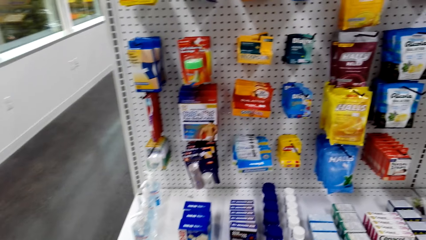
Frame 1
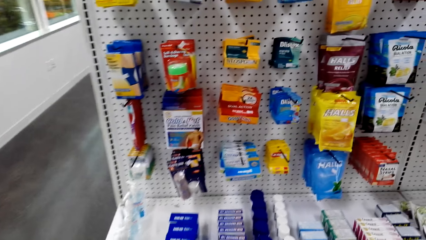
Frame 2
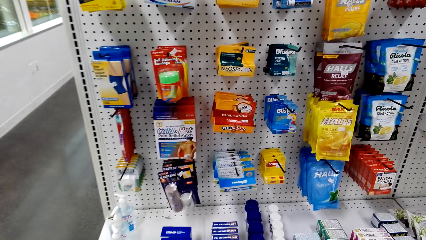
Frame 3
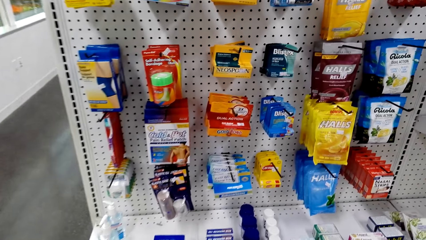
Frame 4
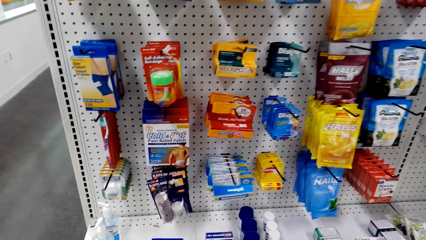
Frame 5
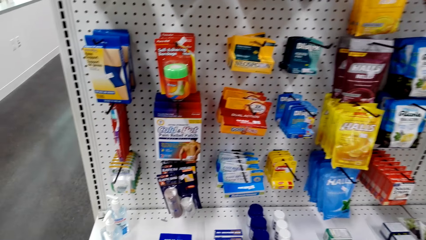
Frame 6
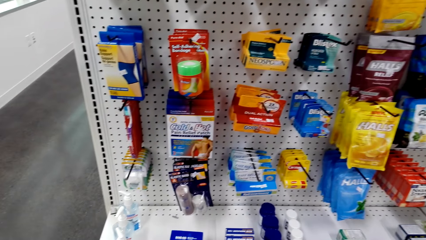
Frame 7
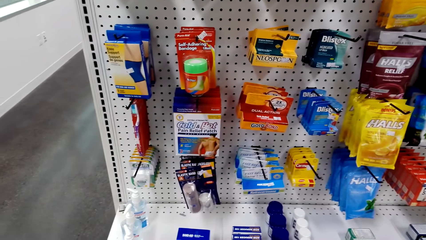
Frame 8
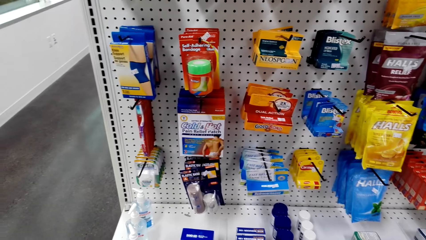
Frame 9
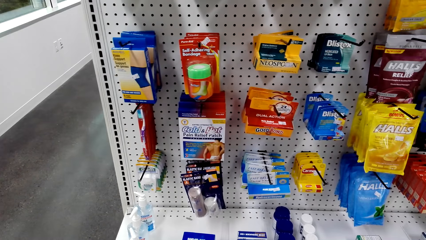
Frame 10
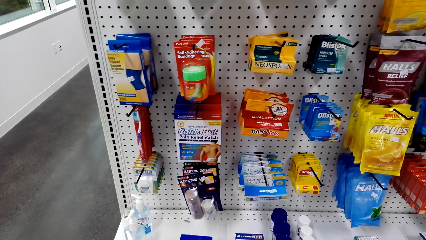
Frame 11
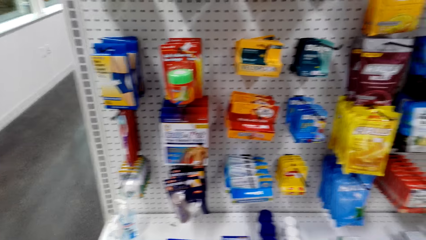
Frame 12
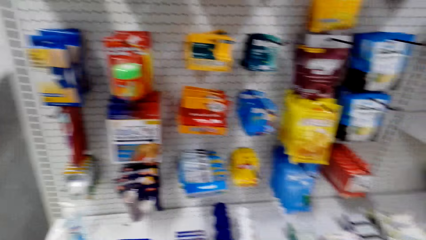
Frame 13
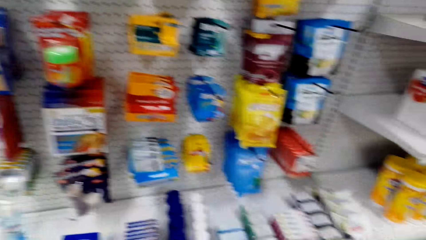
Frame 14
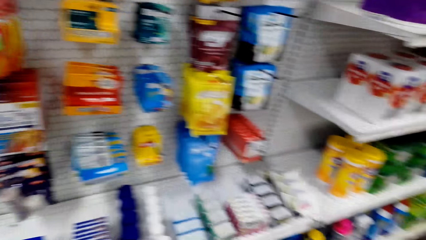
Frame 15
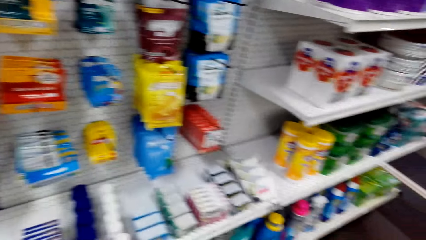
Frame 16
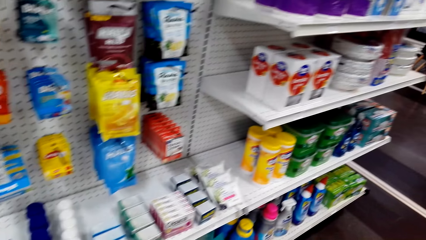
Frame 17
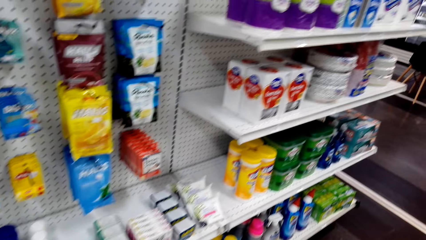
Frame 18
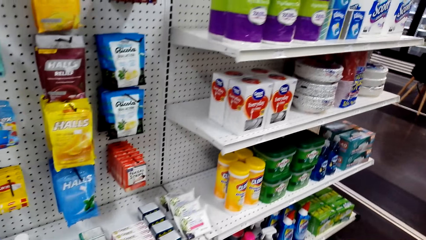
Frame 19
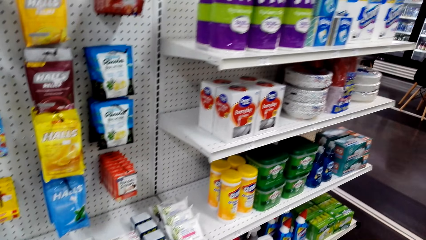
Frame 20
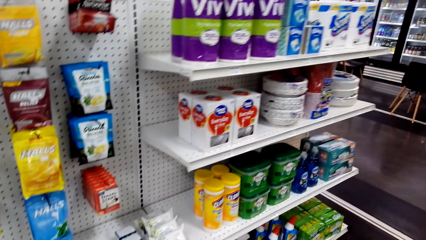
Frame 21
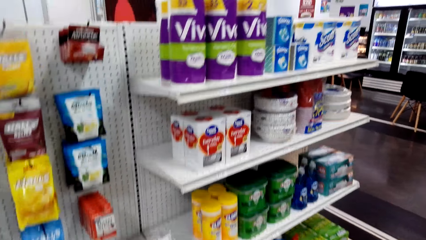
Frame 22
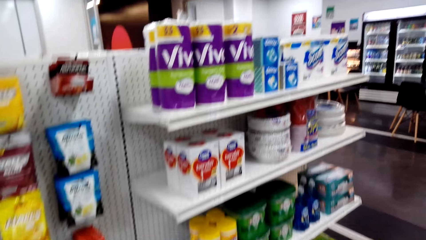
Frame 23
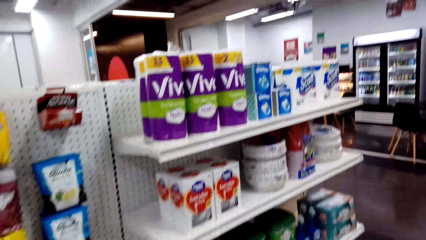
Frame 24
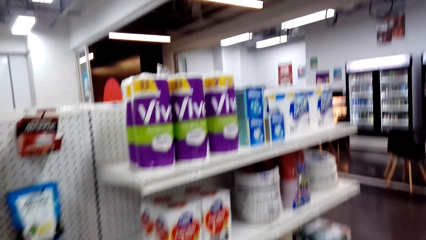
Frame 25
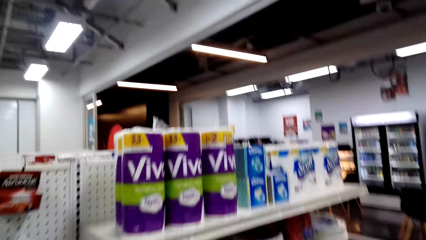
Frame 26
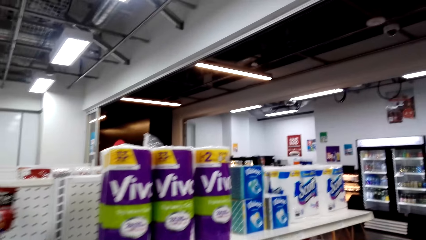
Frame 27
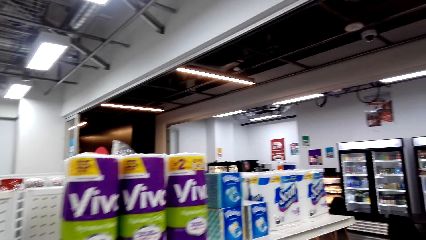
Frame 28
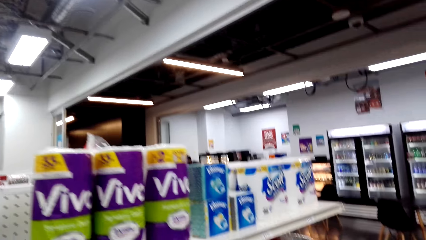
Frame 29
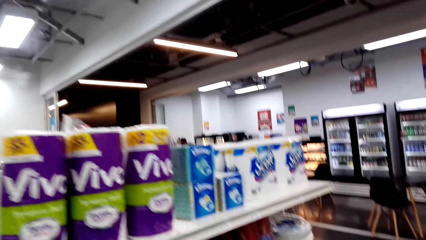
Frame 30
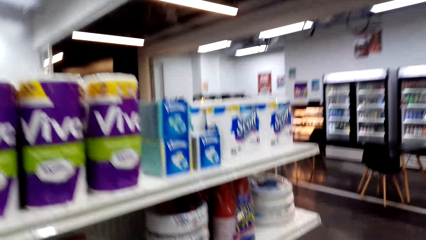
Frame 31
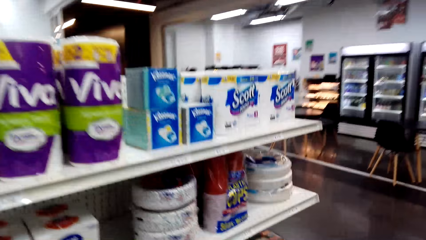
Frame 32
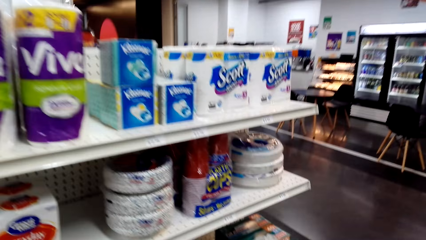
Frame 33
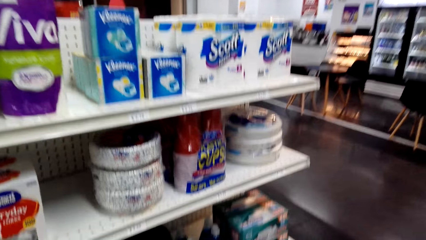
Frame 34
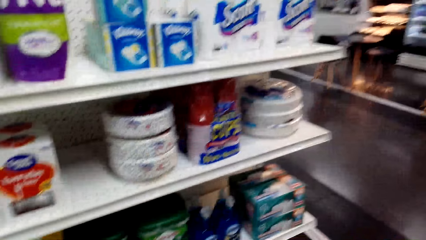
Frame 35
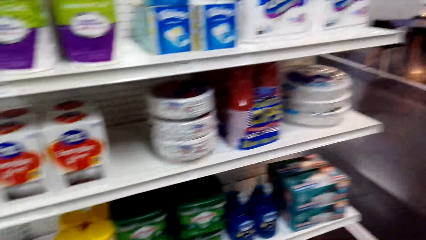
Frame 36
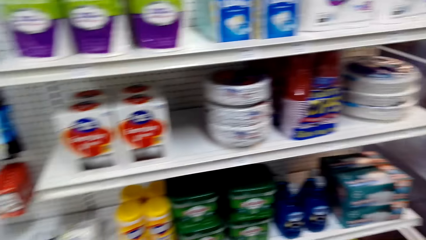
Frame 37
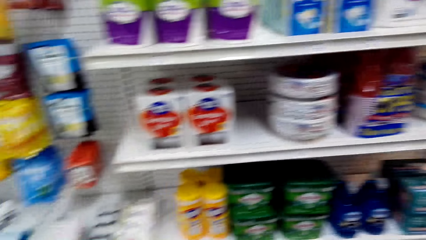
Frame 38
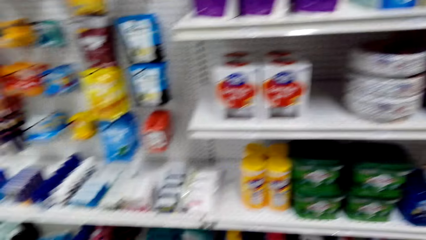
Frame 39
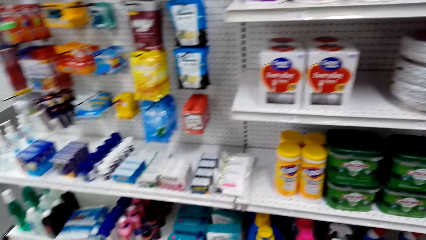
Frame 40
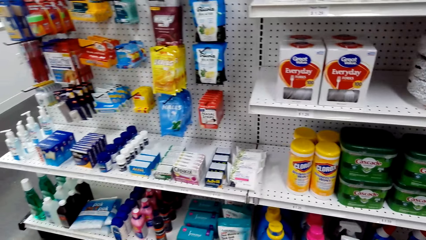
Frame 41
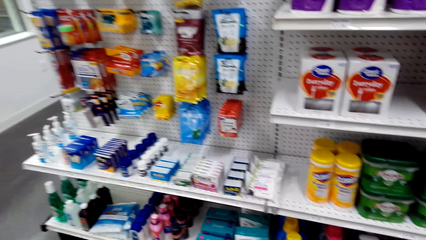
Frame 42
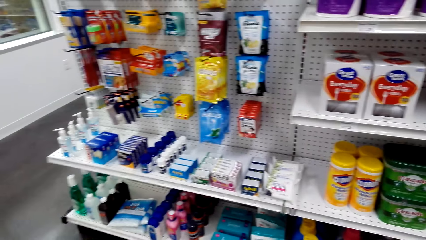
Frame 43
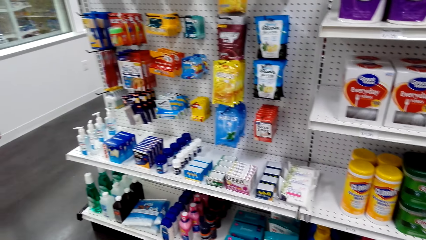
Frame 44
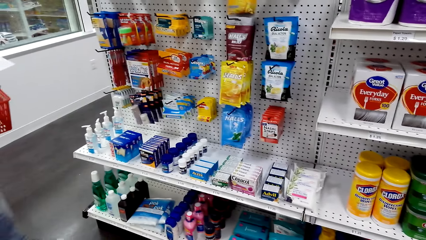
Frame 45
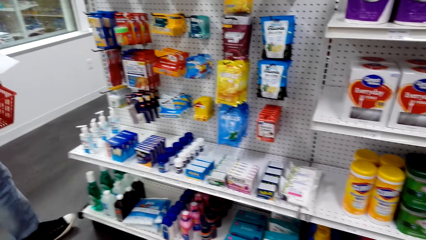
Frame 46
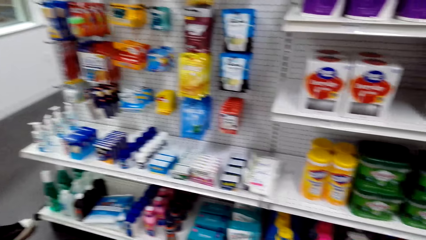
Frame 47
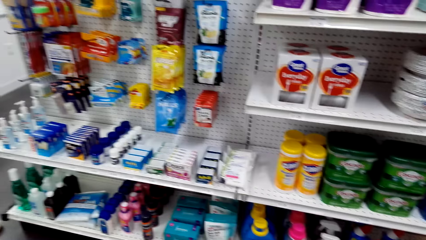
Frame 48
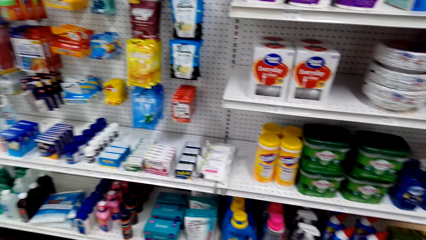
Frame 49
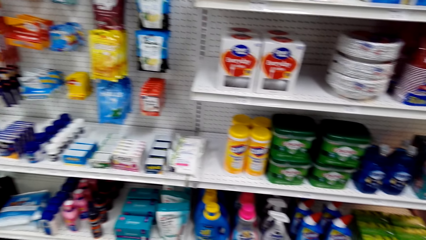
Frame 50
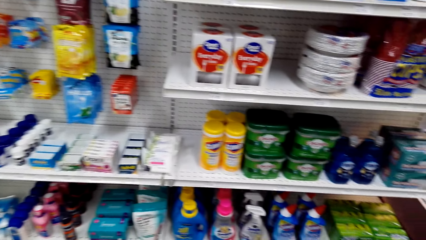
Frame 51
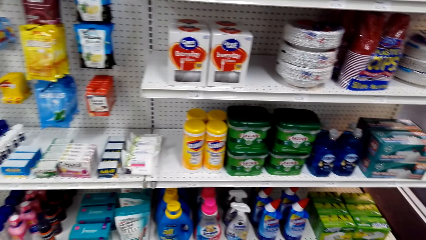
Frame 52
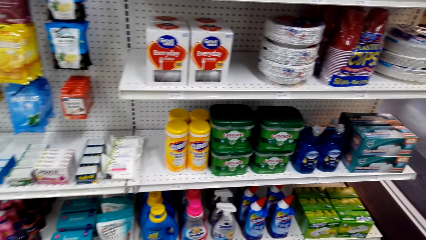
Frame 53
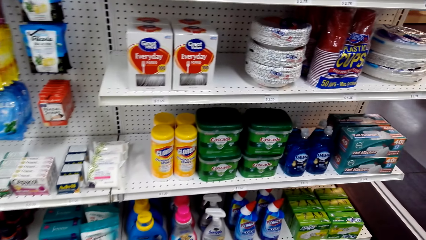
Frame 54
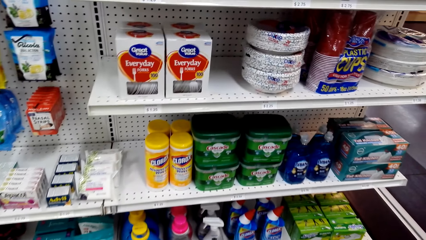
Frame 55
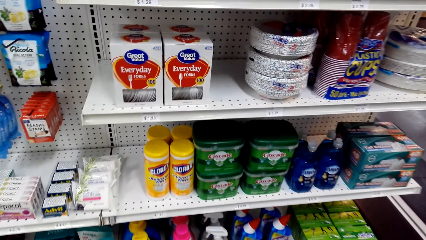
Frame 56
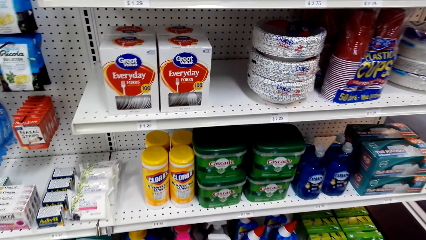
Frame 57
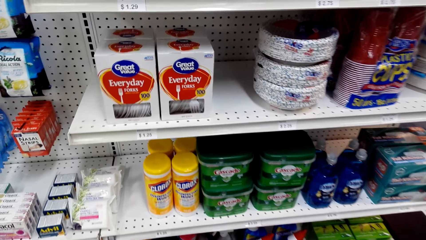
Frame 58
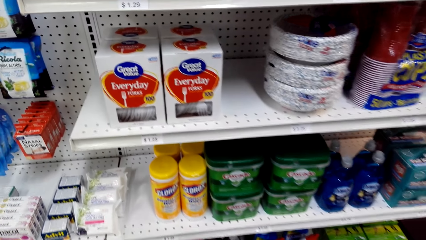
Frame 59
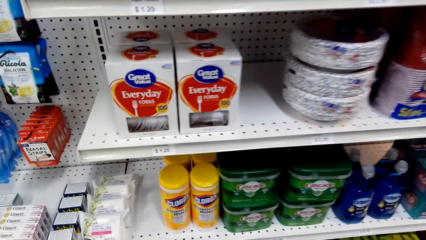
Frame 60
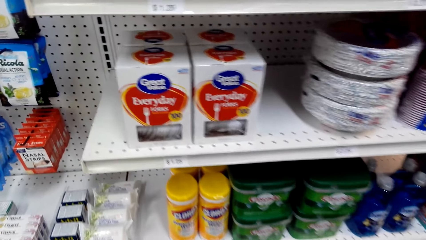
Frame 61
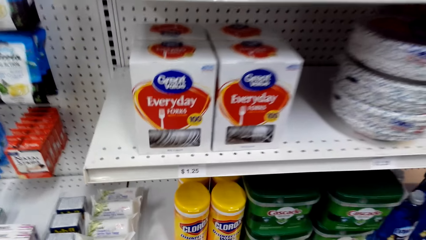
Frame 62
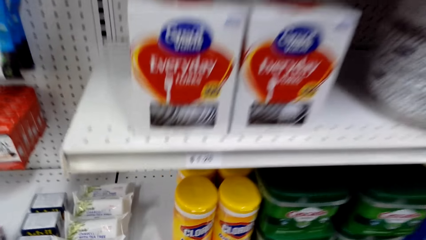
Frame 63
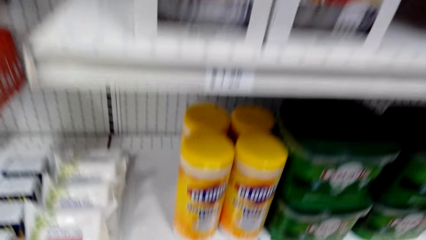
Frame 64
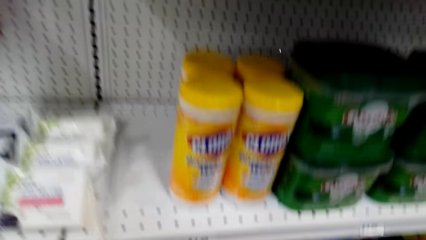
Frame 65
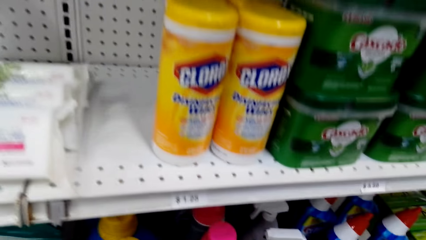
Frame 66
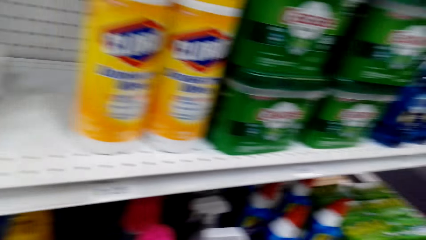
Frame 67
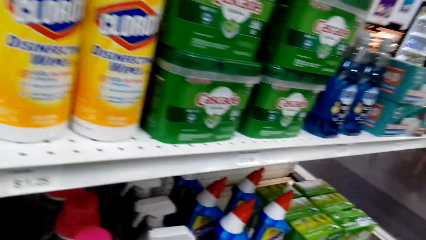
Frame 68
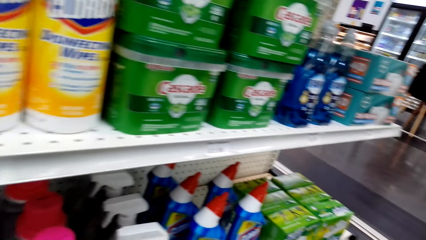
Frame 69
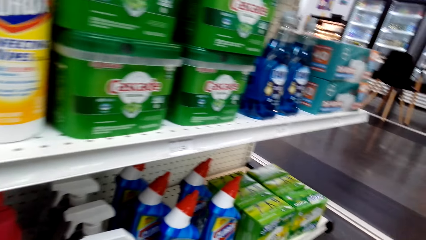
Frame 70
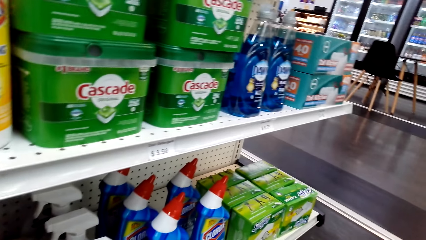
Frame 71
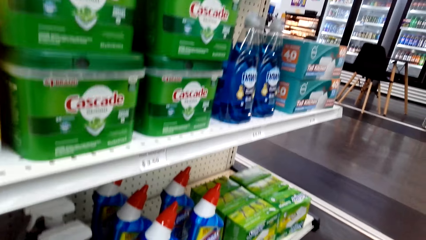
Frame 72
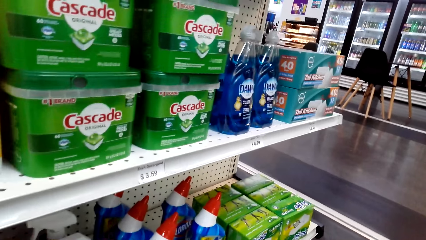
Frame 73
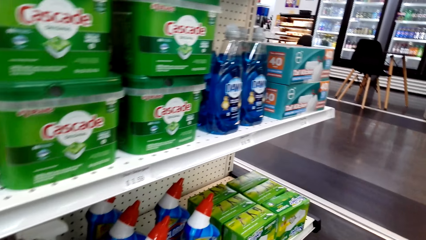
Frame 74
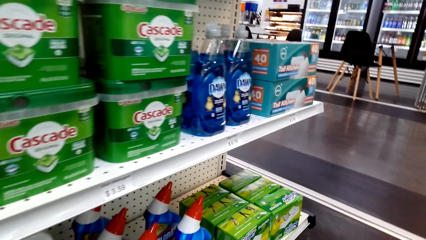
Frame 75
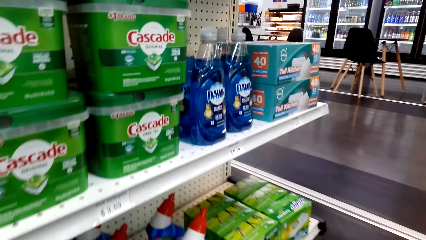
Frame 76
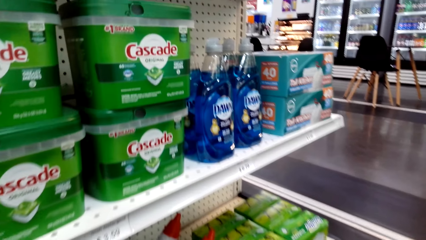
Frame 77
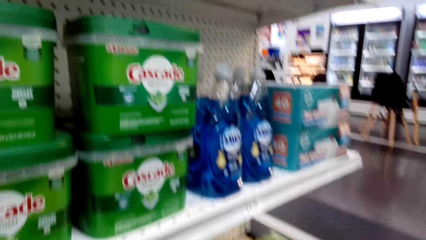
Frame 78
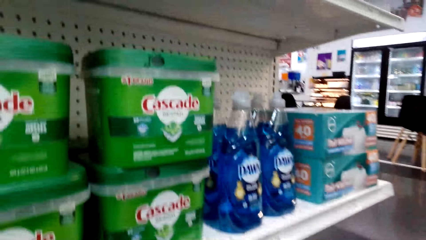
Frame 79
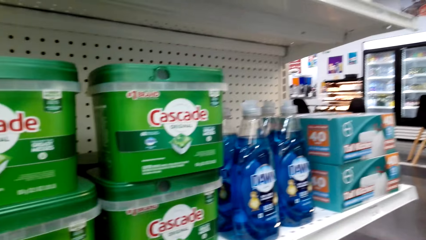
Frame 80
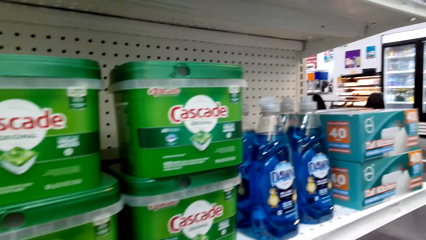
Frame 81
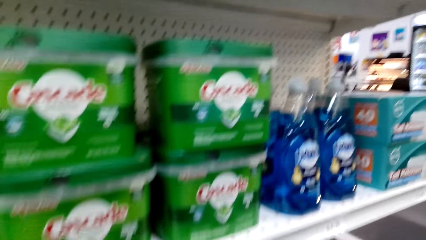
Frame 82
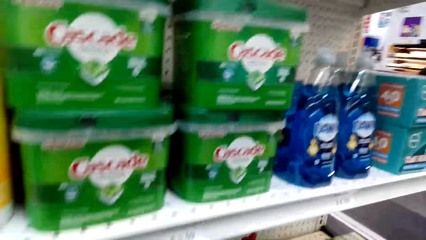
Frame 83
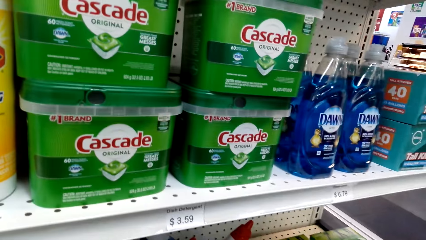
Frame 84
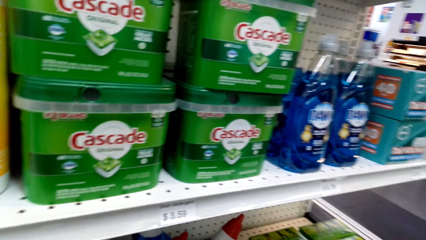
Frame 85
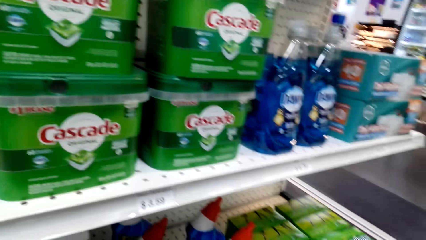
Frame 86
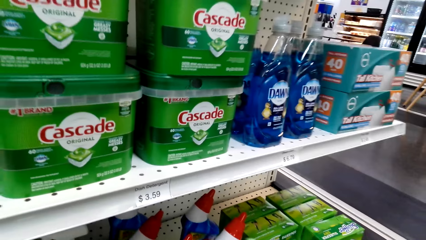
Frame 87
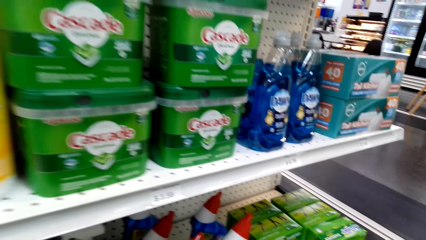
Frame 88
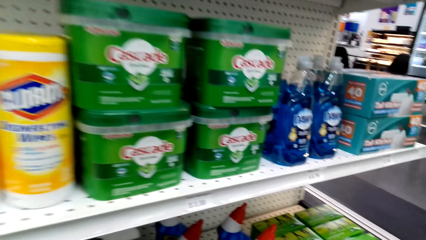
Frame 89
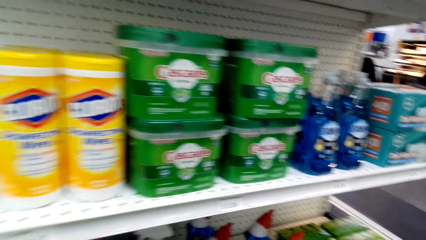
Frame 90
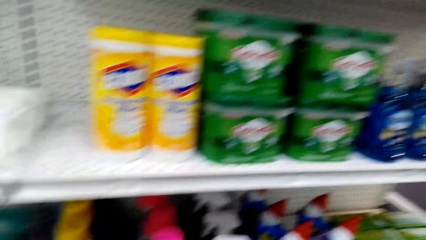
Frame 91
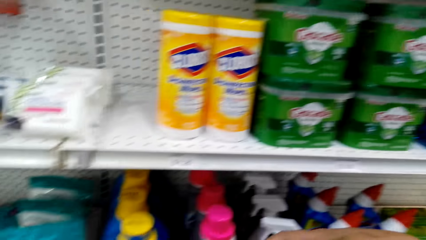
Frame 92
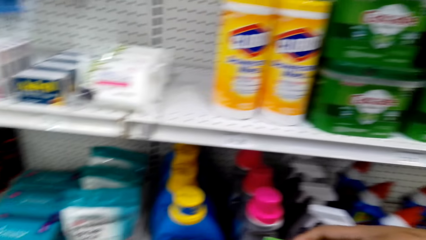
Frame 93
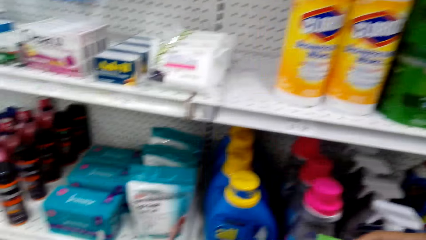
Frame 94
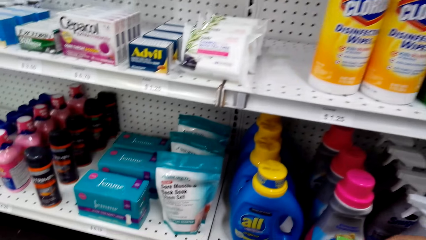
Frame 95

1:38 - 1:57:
The camera wearer looks around.
